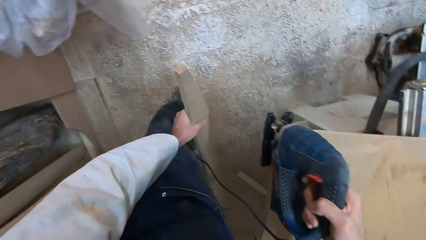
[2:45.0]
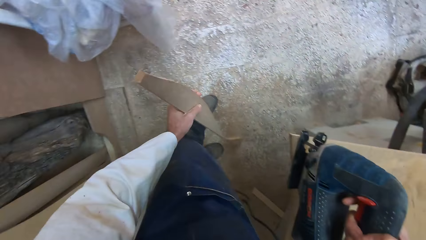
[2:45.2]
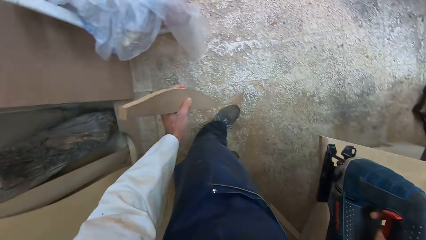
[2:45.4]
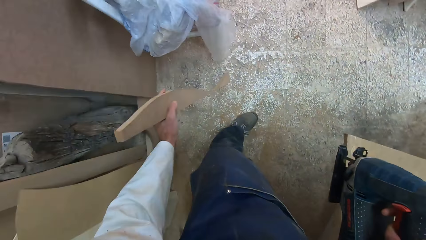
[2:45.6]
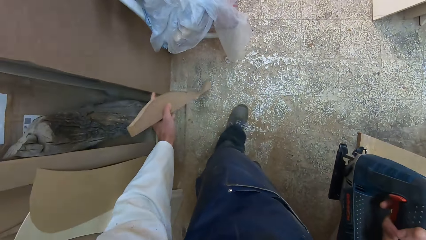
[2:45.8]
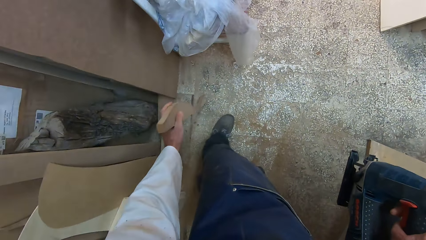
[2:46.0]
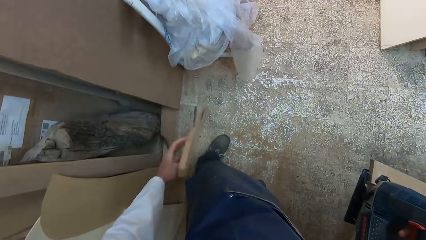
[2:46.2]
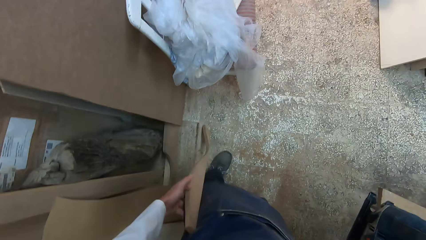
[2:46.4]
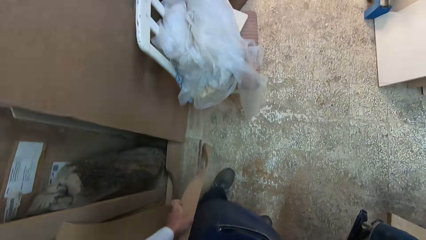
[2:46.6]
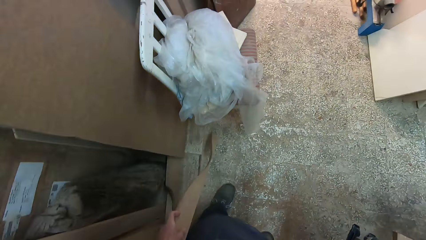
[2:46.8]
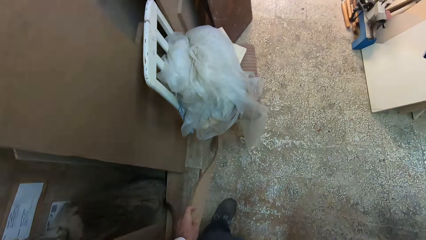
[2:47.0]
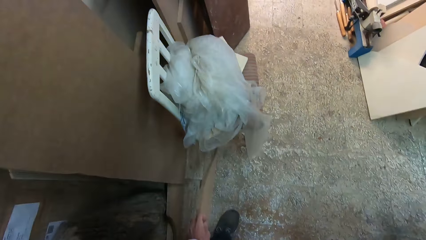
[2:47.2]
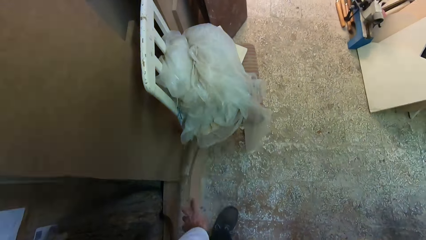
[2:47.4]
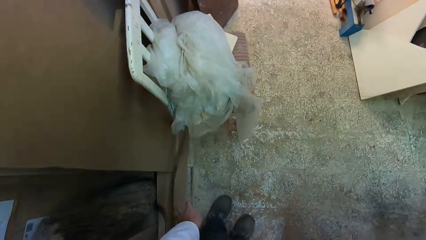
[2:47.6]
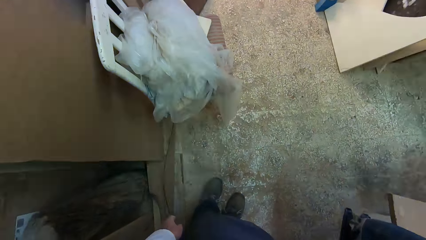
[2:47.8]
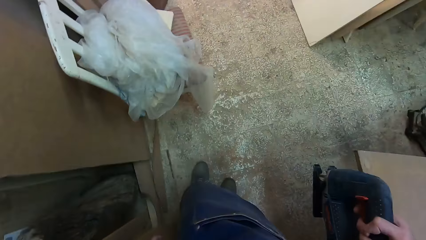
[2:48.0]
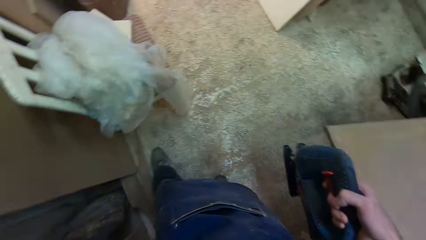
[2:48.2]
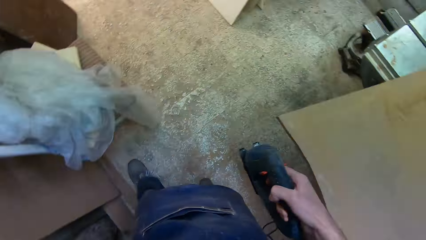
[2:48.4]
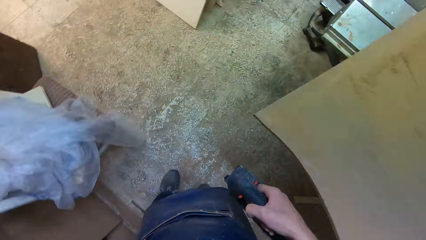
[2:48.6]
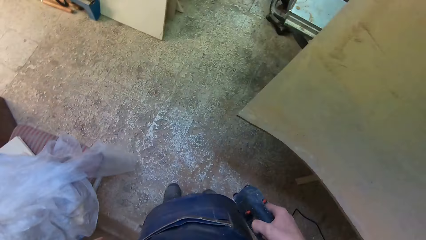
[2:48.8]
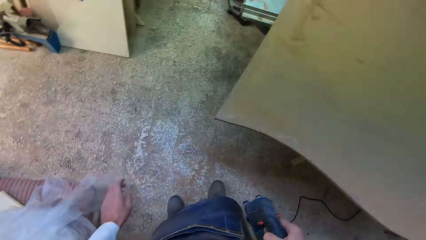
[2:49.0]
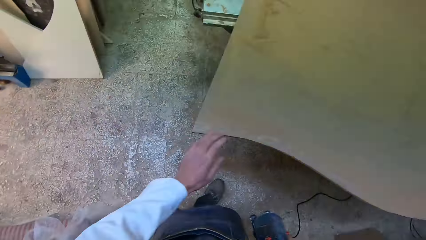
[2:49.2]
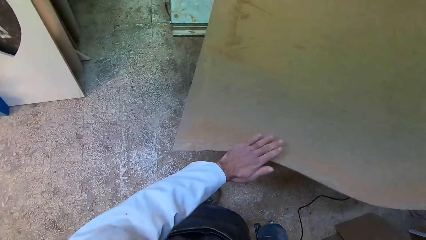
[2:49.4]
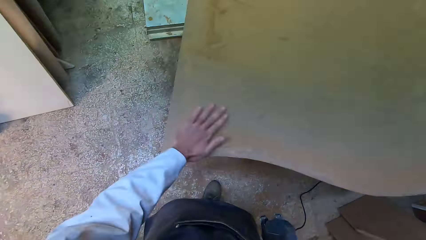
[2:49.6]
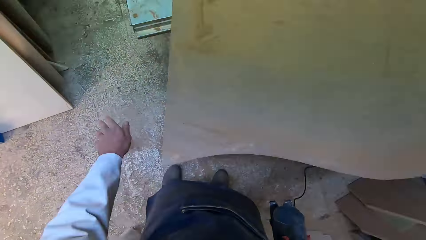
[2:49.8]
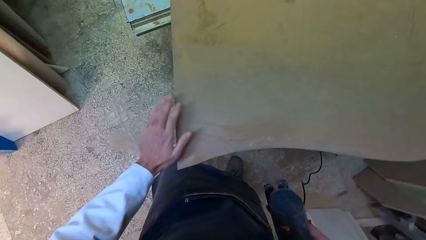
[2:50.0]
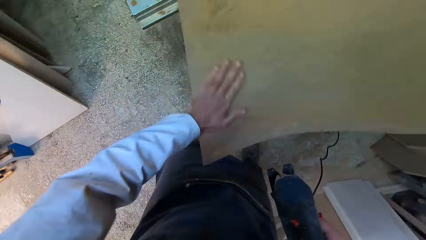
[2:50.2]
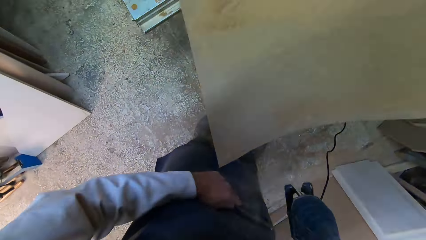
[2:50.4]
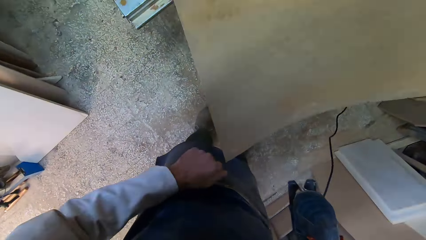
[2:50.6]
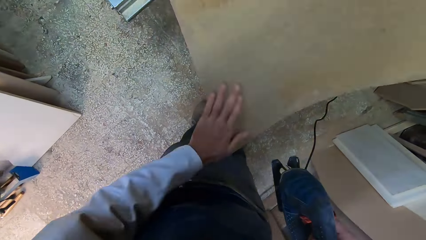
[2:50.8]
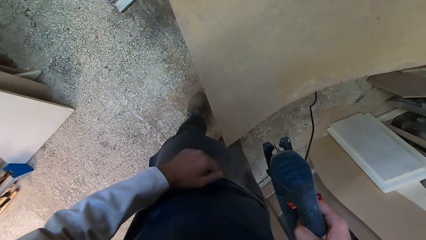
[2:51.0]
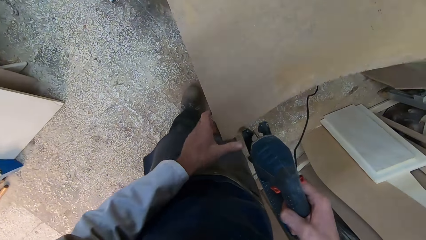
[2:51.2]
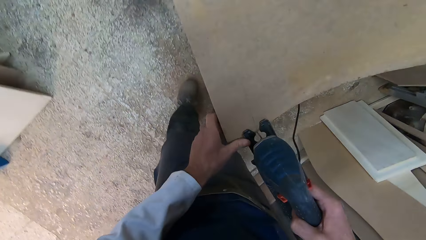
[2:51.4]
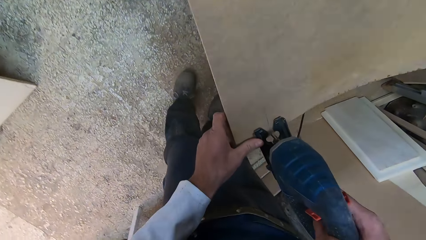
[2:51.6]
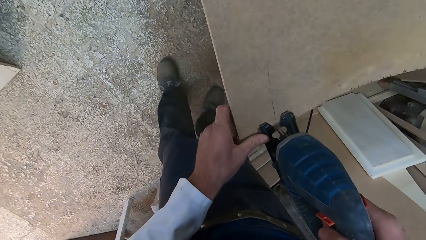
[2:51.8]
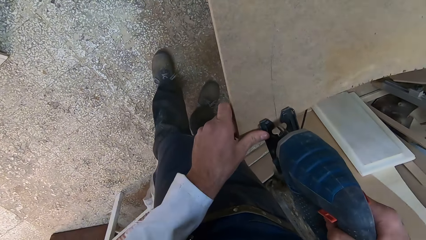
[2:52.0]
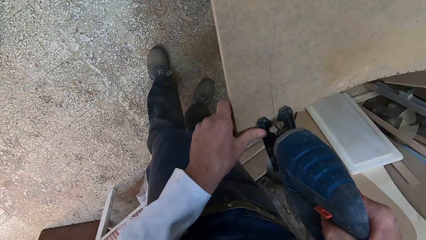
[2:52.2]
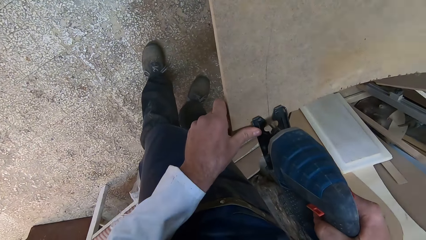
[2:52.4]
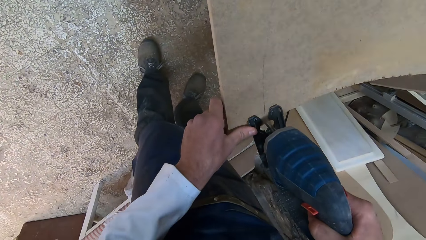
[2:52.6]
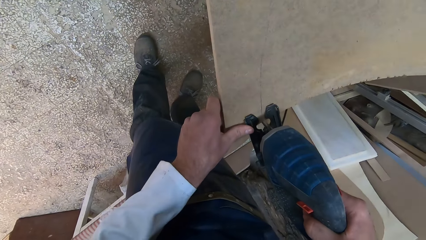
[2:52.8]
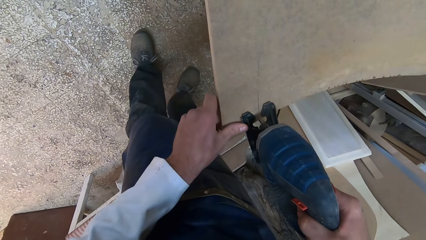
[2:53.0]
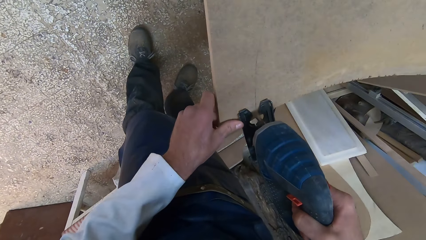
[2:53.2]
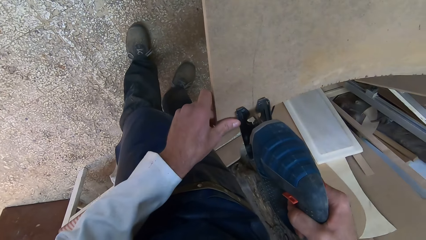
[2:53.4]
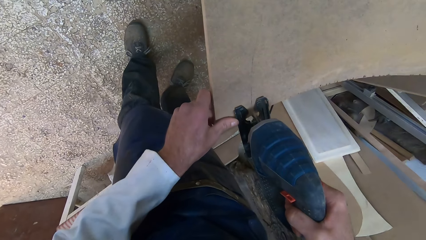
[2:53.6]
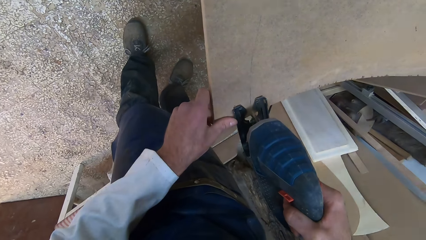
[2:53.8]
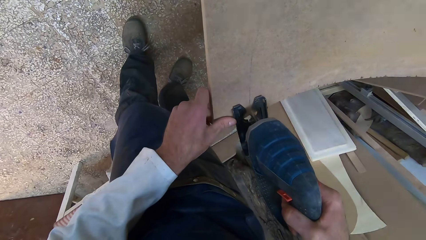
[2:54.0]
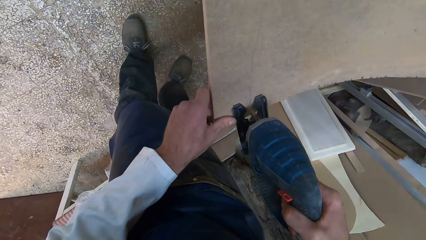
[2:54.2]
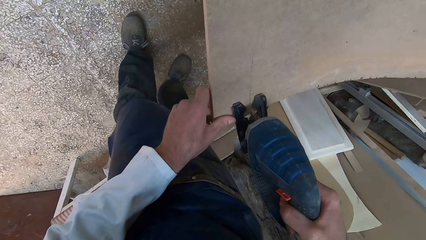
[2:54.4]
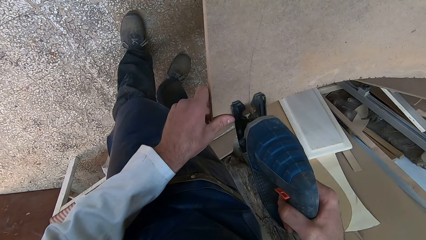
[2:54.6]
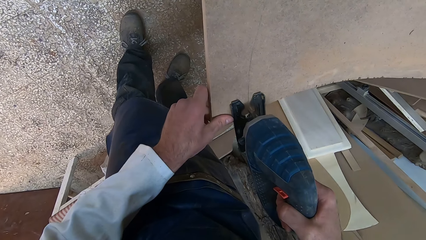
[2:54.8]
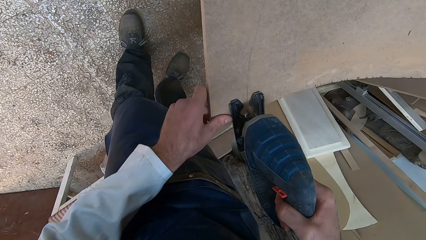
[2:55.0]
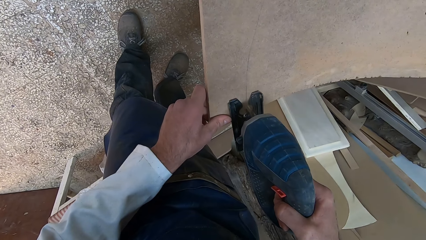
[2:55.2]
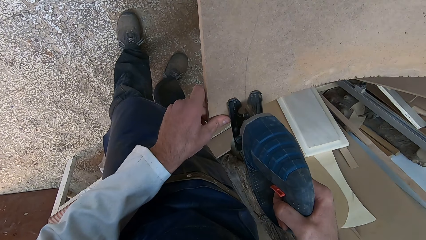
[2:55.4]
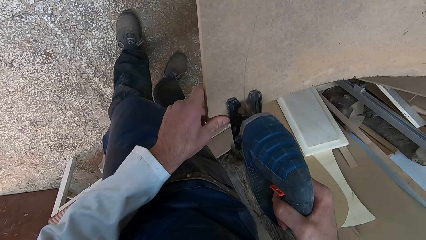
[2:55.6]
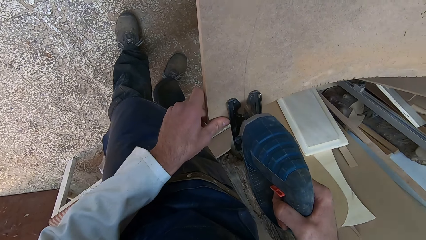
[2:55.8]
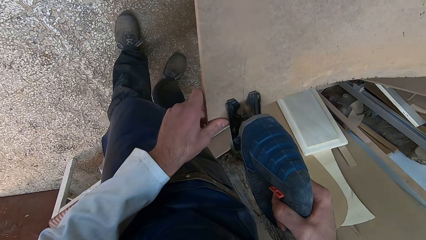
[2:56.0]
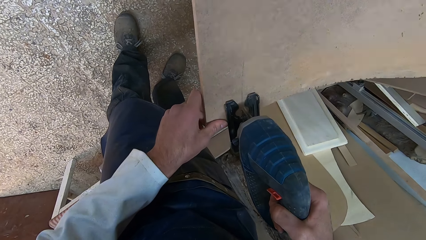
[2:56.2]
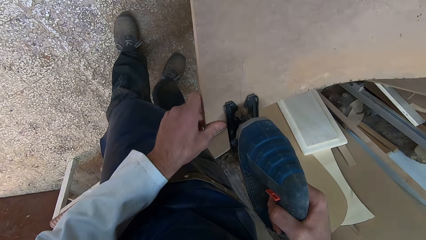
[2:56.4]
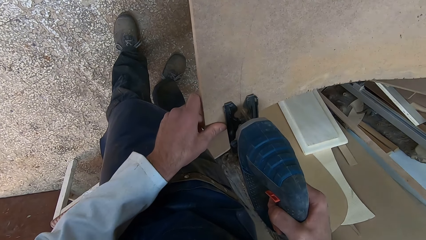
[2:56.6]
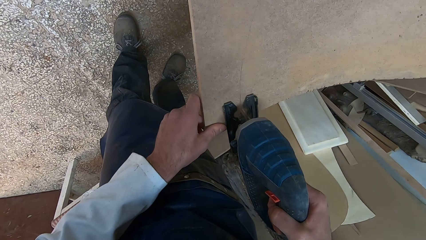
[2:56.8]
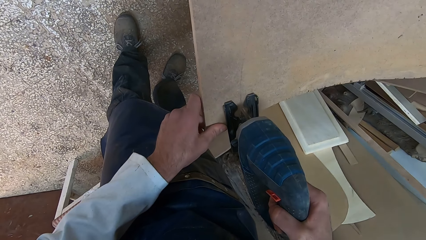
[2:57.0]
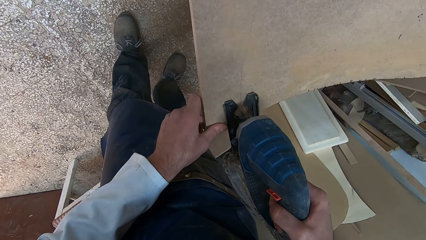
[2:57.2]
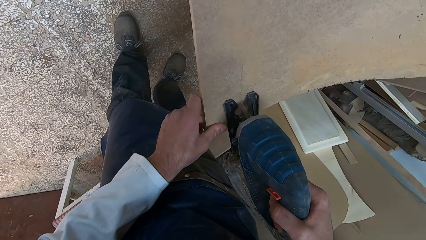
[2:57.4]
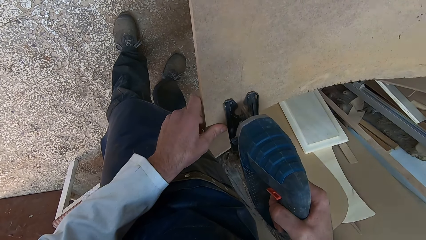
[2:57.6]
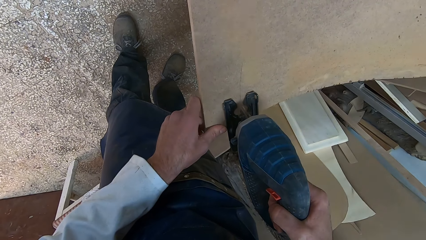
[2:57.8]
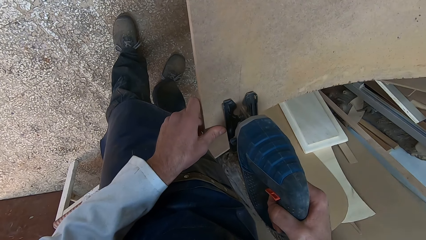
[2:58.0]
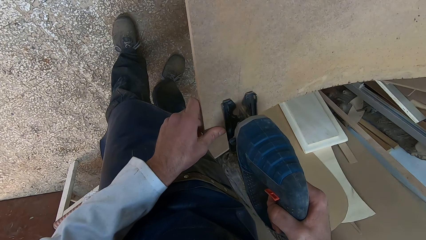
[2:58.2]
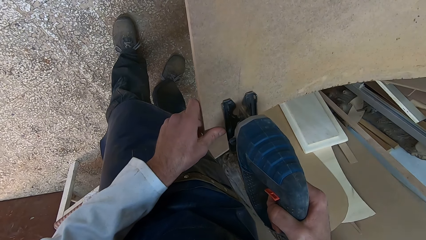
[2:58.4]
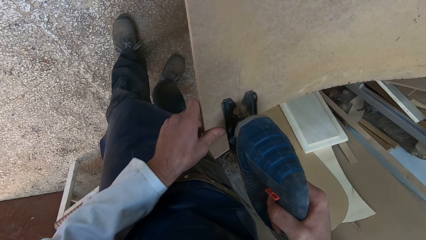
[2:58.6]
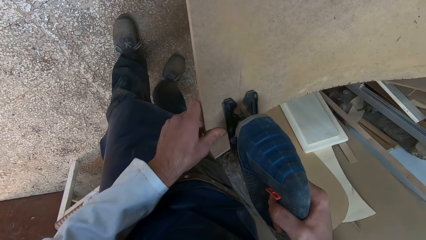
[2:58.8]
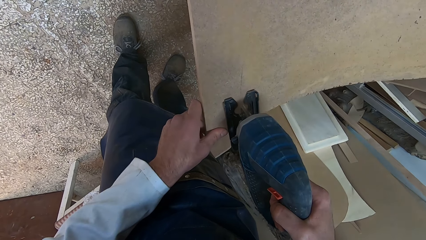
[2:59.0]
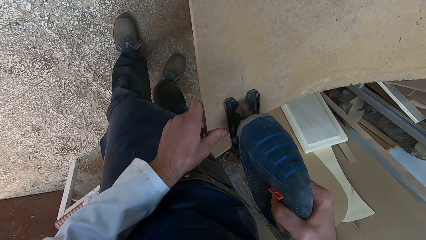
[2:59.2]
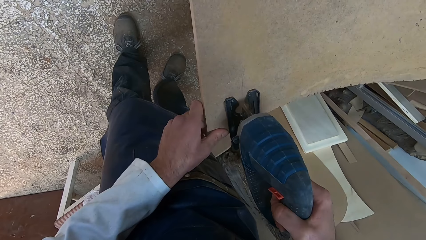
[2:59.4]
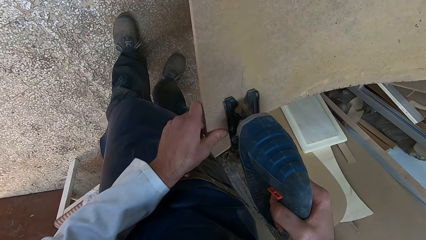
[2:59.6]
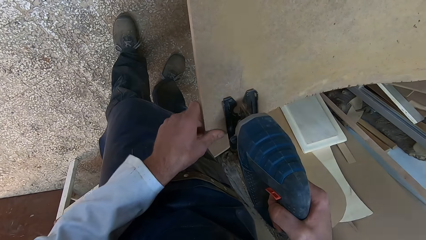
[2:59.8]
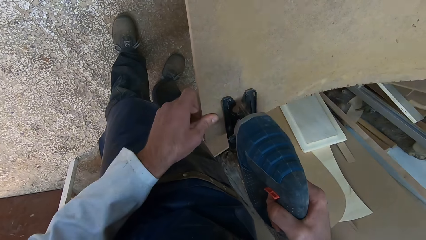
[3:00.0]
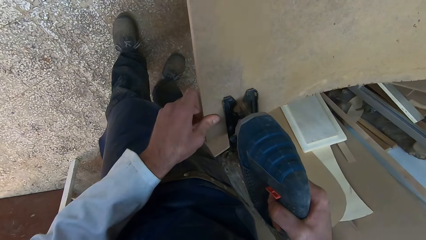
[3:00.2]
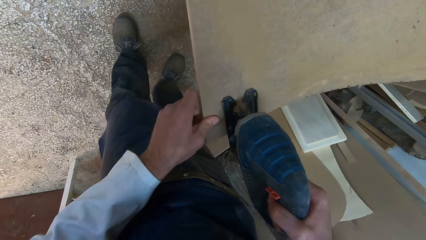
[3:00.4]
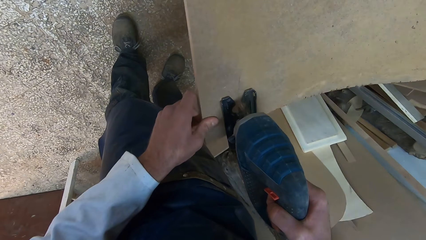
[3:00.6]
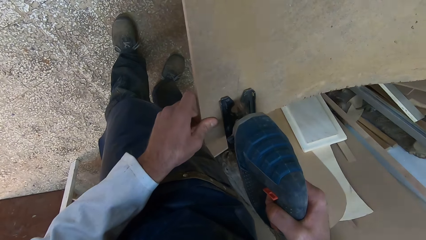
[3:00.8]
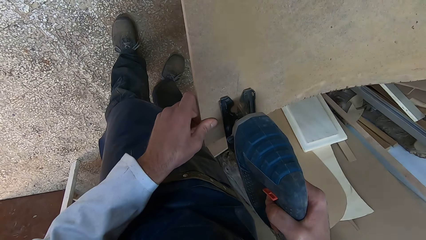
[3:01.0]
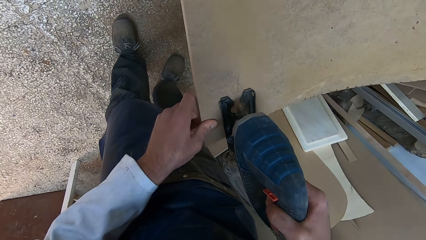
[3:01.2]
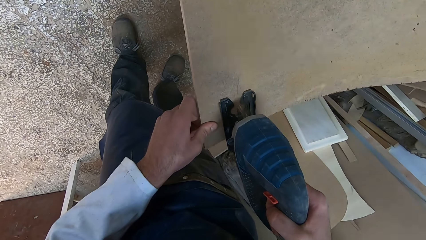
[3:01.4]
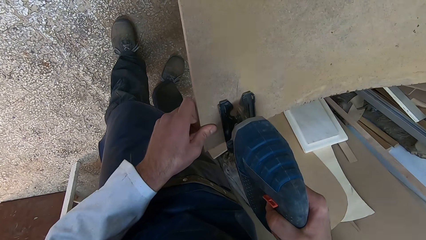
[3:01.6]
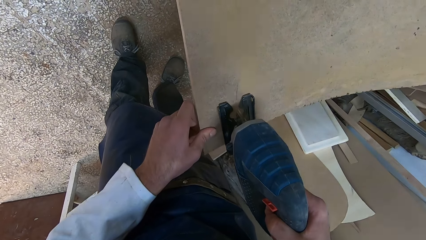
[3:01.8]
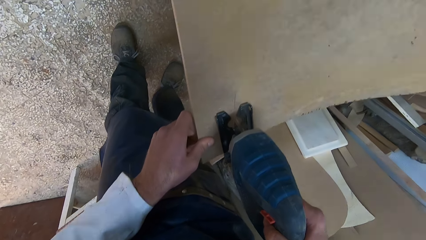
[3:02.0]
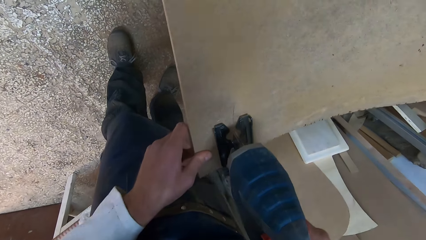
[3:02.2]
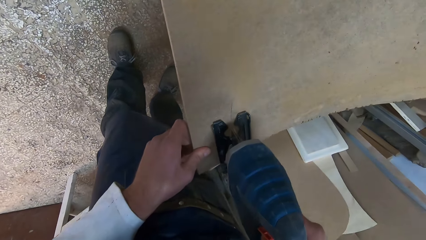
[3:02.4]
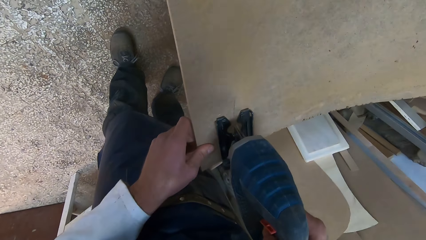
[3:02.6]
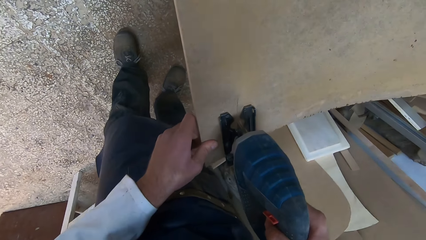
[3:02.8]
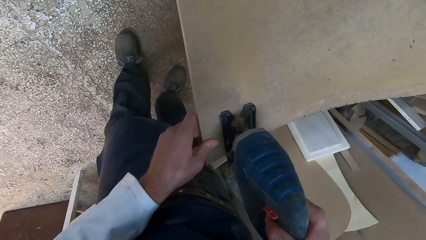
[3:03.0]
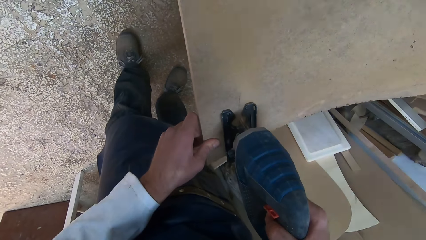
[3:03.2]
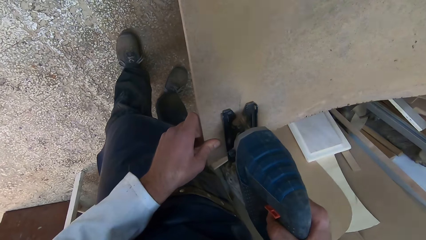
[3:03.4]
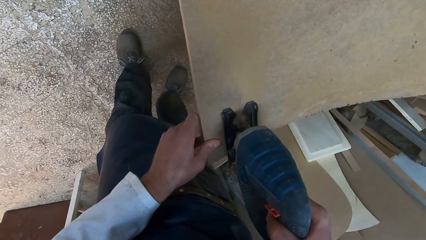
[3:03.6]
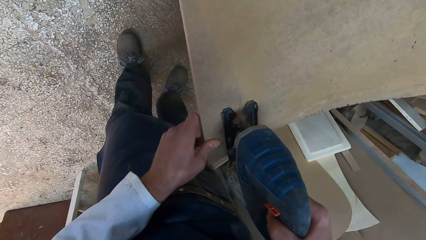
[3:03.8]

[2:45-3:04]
The camera wearer moves the piece of wood away to his left side with his left hand. He puts the piece of wood on the floor, turns the piece of wood to its side, moves the piece of wood forward and drops the piece of wood on the floor. He holds the wood saw machine in his right hand. He moves his left leg. He turns back to the rest of the wood board. He places his left hand on the wood. He wipes dust on the wood board with his left hand. He dusts the wood again. He moves his left leg forward to the edge of the wood board. He puts his left hand on the edge of the wood board. He puts the jigsaw machine on the wood board. He cuts the wood with the wood saw machine. He moves his left hand forward over the wood board.
